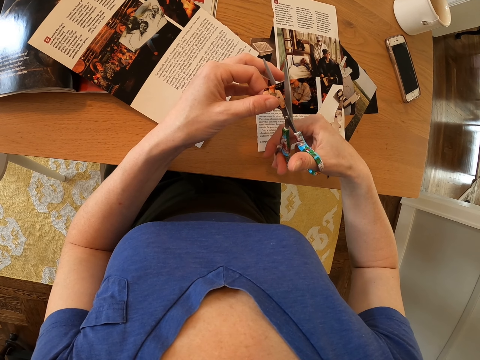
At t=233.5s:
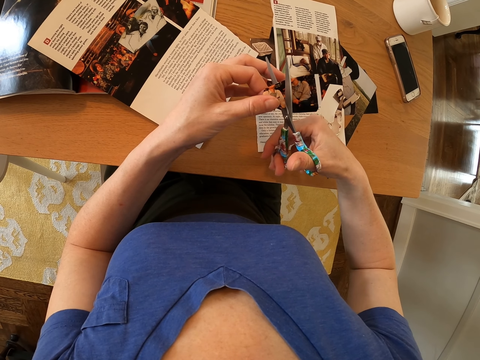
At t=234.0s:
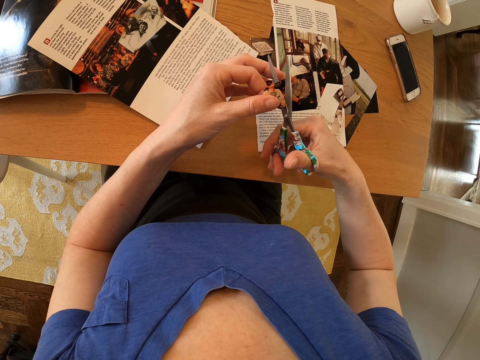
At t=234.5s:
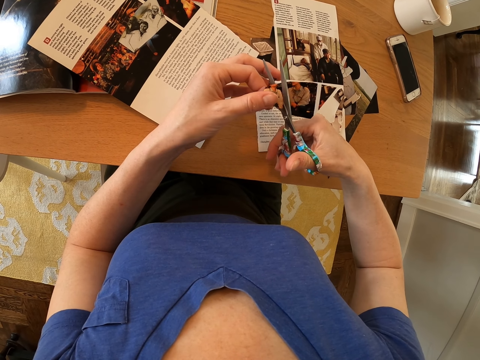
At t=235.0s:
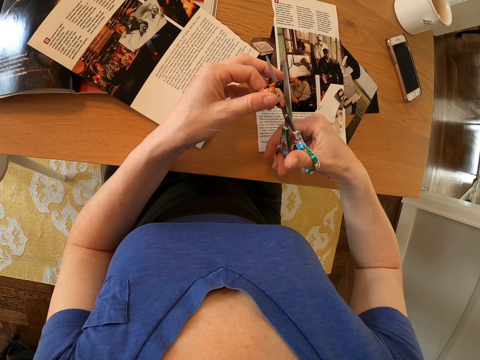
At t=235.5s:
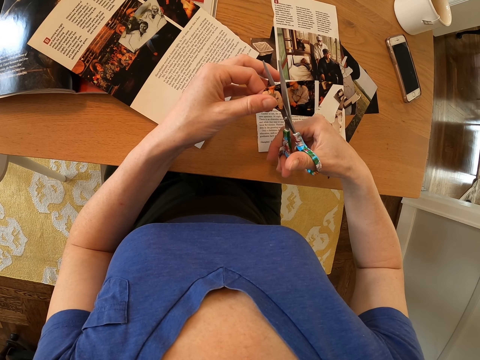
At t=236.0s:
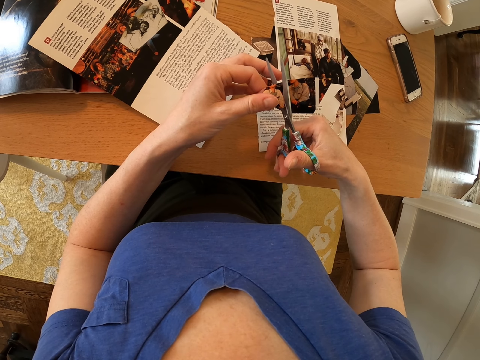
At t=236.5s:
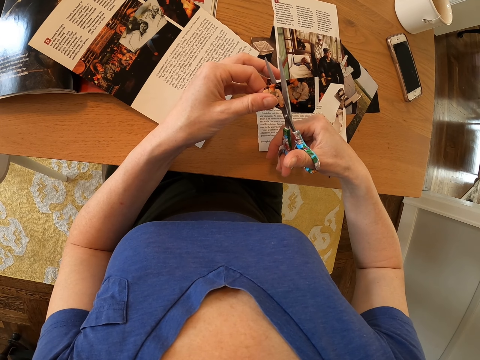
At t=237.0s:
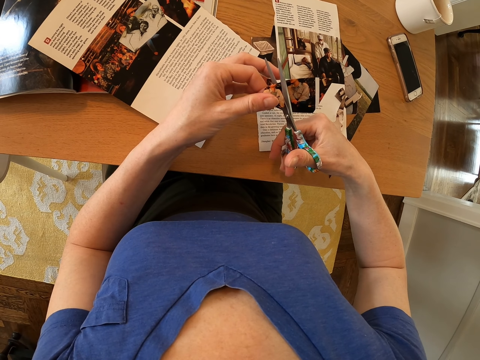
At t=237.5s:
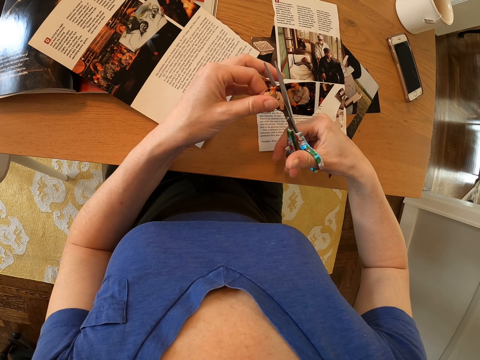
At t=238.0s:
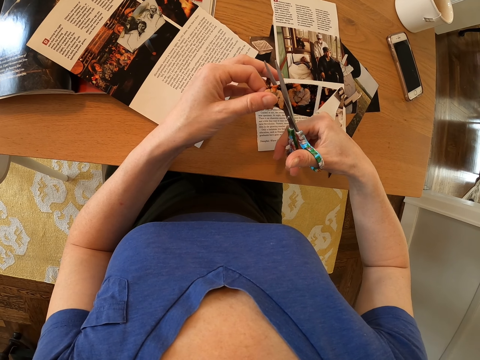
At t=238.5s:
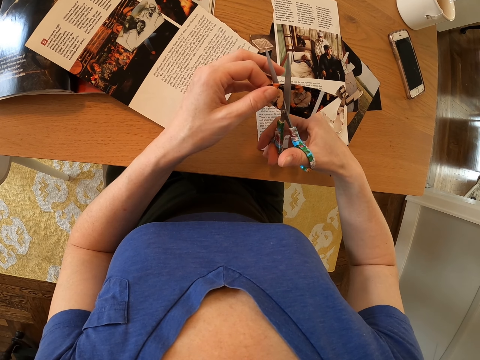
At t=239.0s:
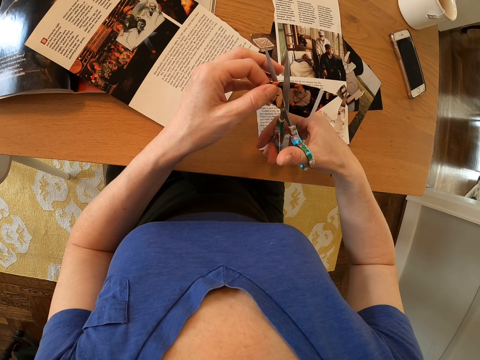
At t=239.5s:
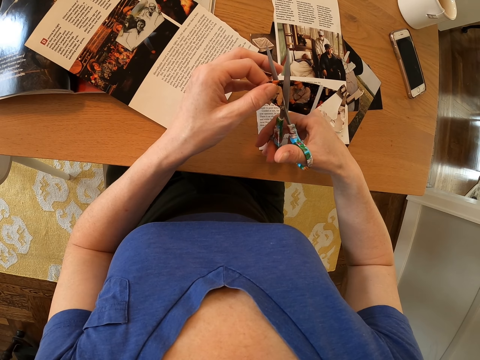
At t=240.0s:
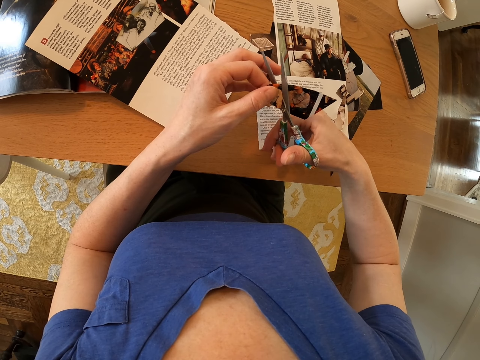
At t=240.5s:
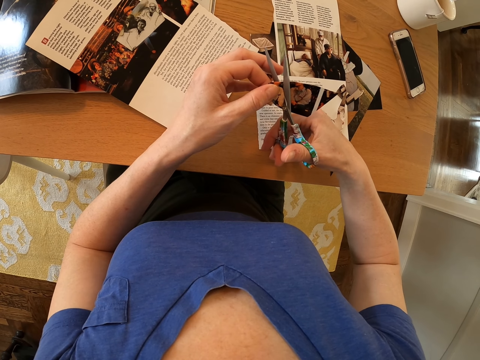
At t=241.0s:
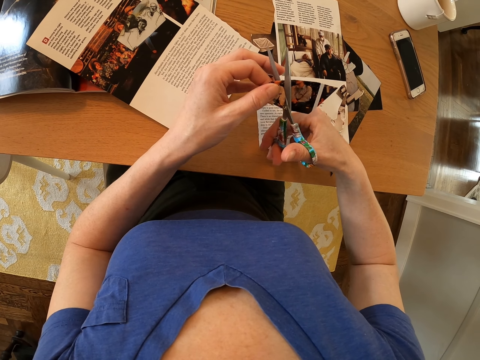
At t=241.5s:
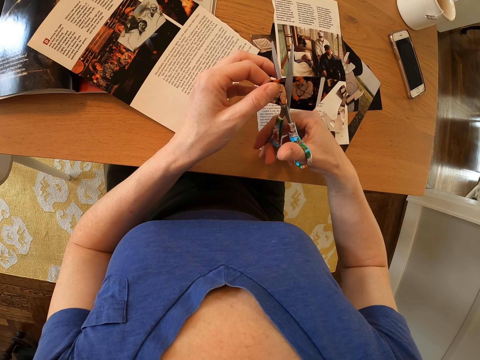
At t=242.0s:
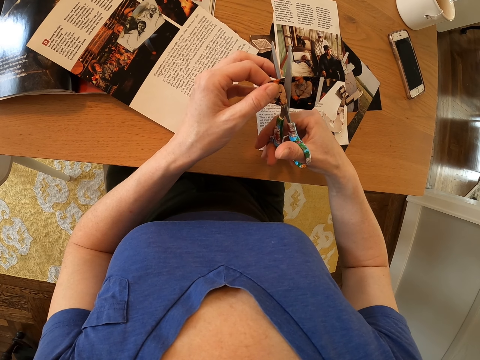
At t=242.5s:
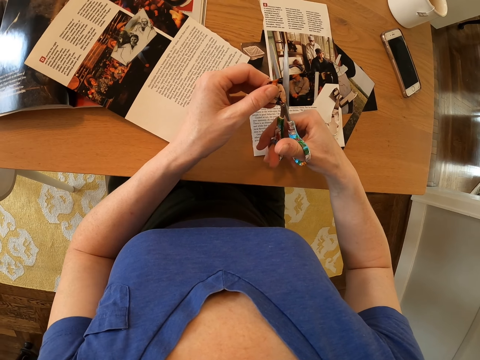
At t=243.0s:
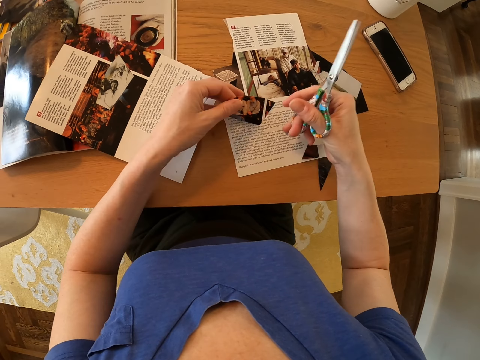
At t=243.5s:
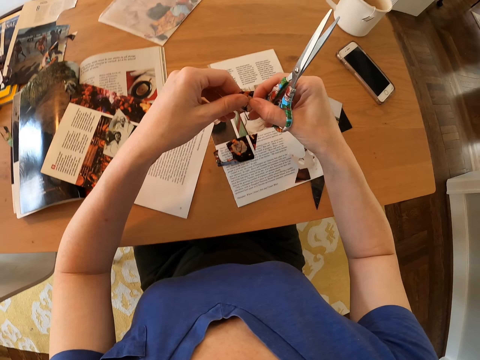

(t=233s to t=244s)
The camera wearer puts a picture on the table.

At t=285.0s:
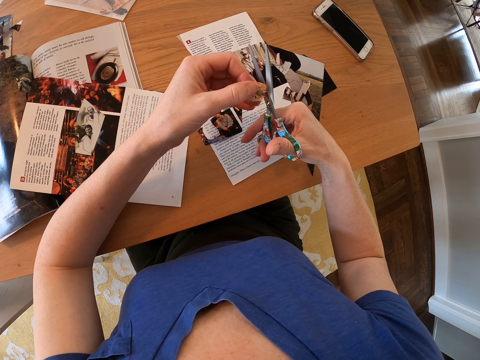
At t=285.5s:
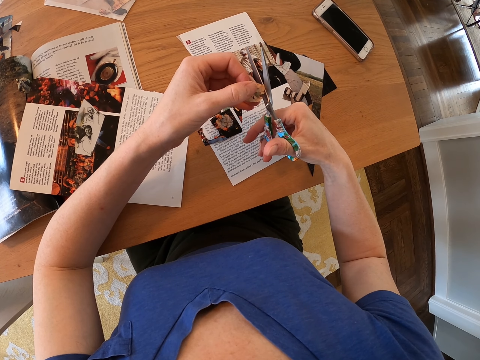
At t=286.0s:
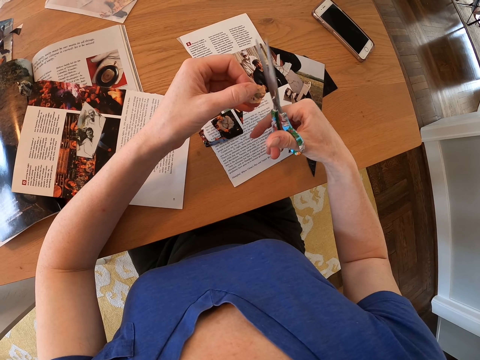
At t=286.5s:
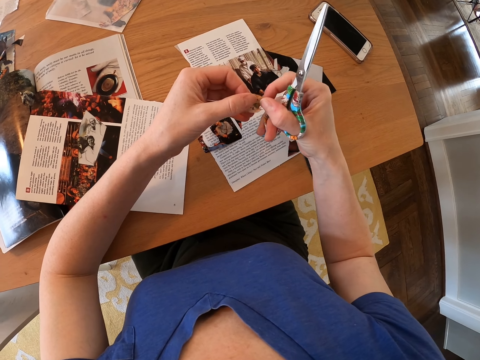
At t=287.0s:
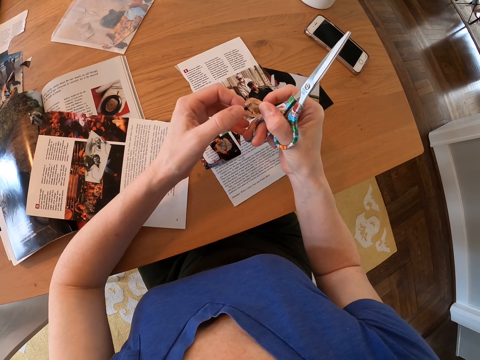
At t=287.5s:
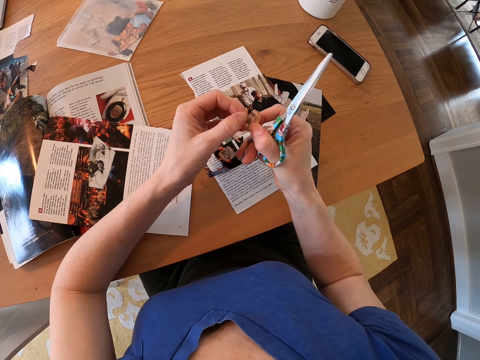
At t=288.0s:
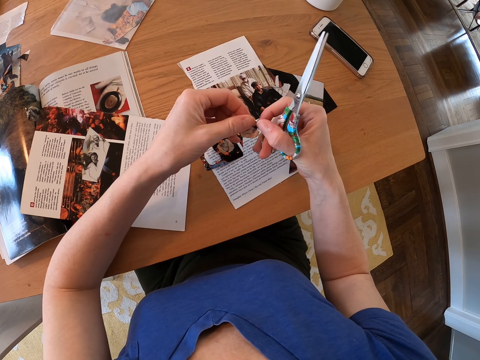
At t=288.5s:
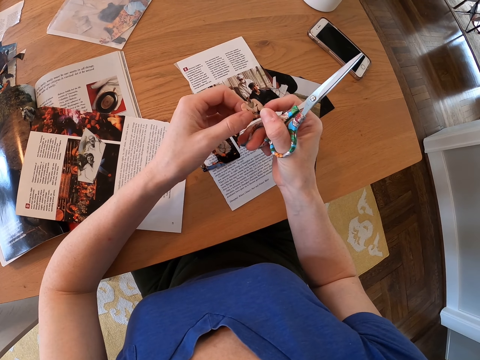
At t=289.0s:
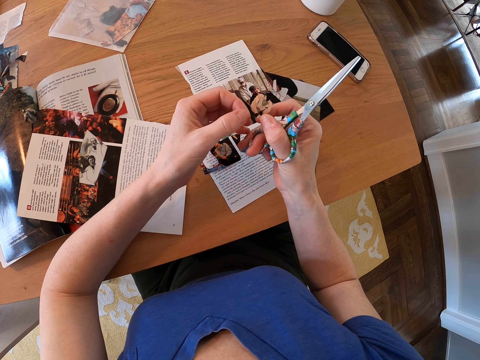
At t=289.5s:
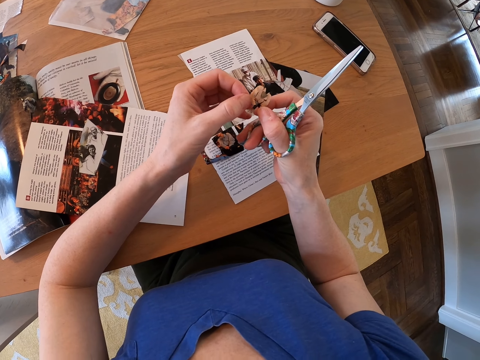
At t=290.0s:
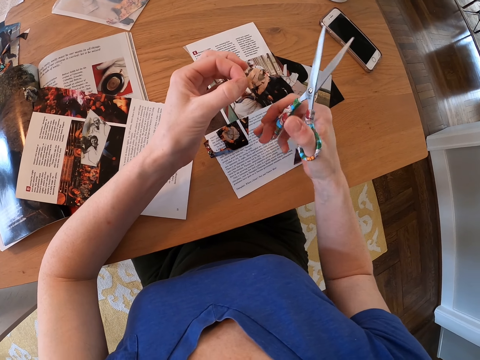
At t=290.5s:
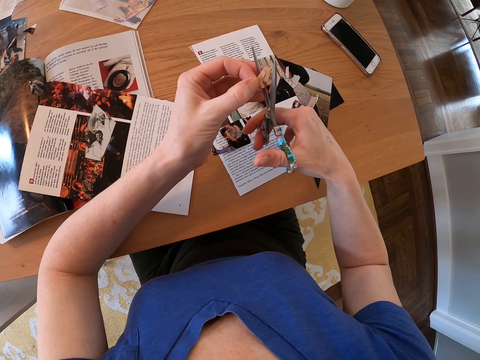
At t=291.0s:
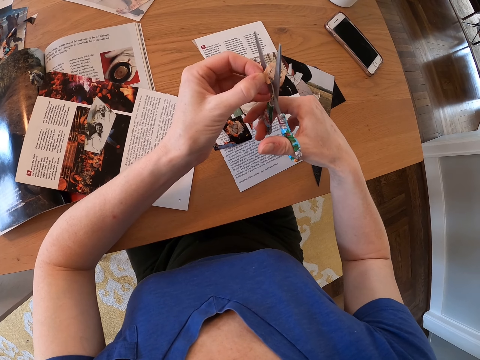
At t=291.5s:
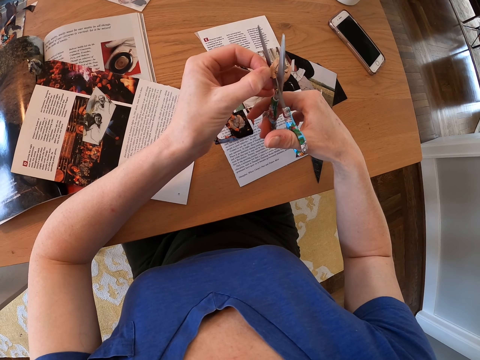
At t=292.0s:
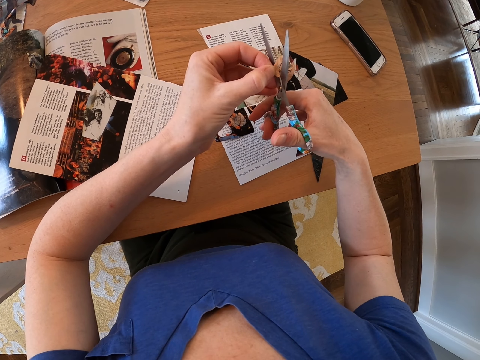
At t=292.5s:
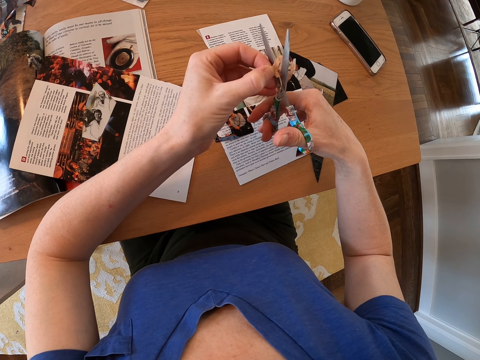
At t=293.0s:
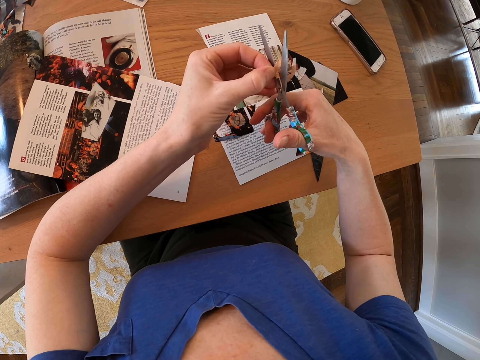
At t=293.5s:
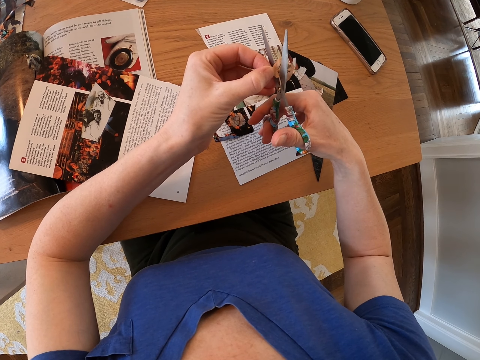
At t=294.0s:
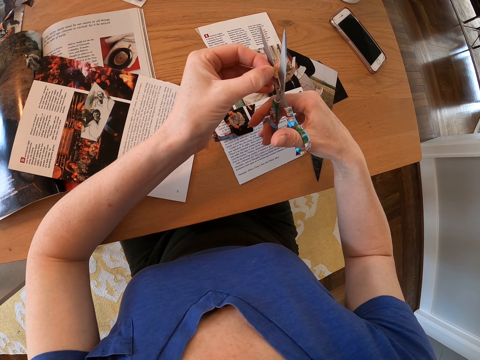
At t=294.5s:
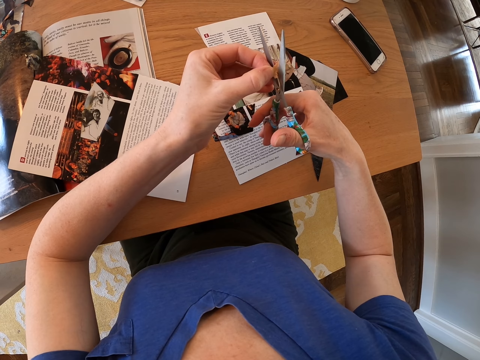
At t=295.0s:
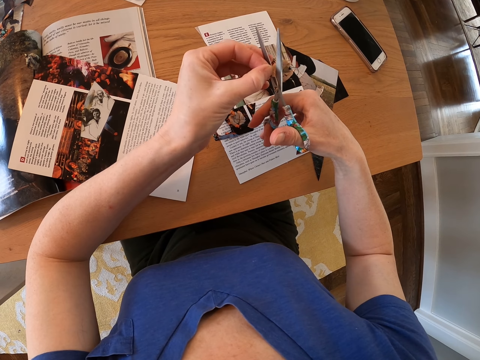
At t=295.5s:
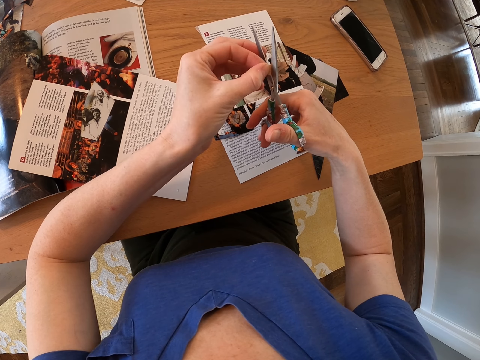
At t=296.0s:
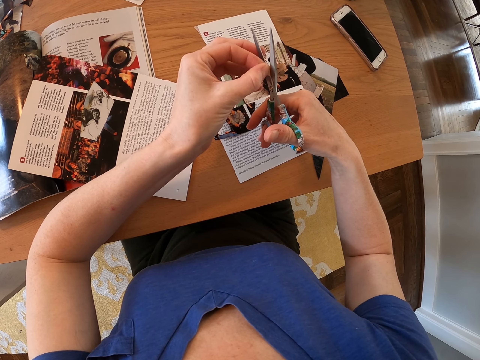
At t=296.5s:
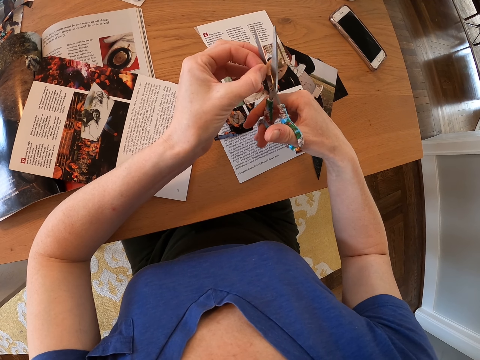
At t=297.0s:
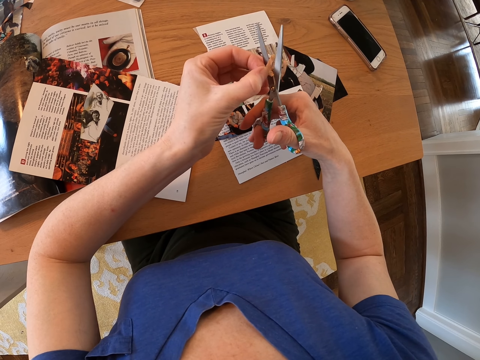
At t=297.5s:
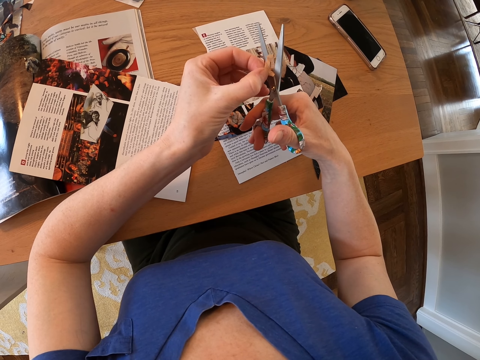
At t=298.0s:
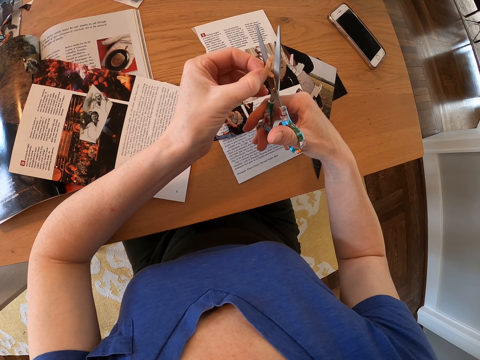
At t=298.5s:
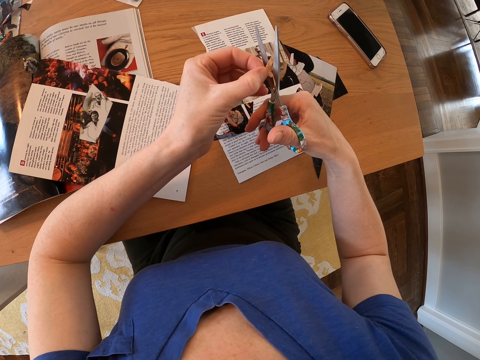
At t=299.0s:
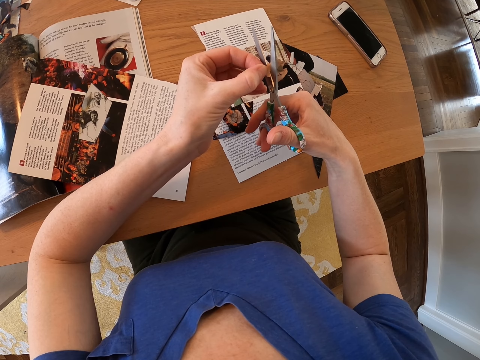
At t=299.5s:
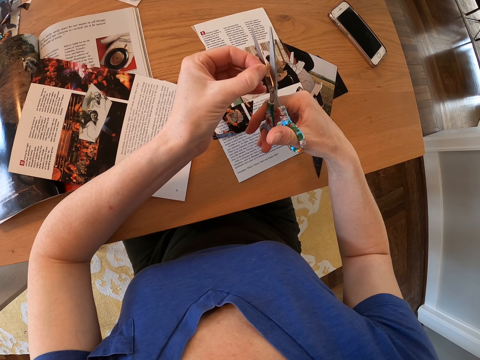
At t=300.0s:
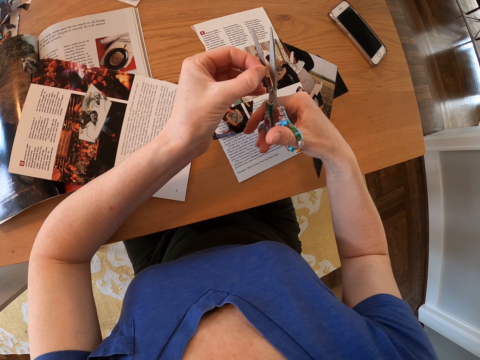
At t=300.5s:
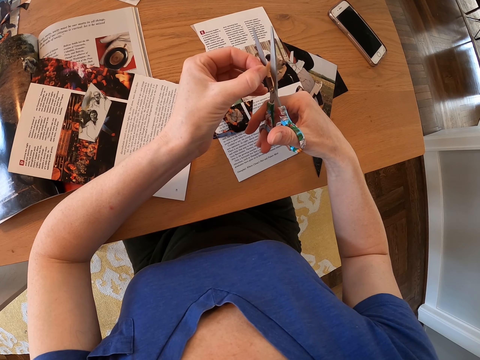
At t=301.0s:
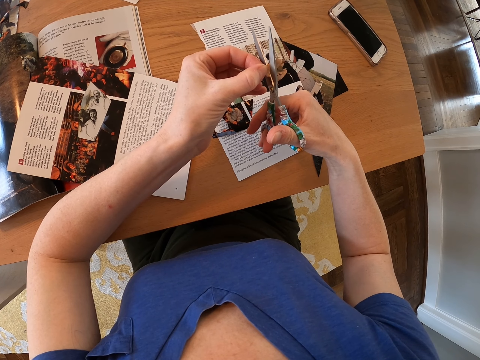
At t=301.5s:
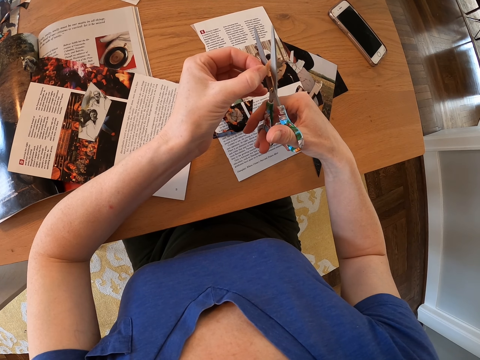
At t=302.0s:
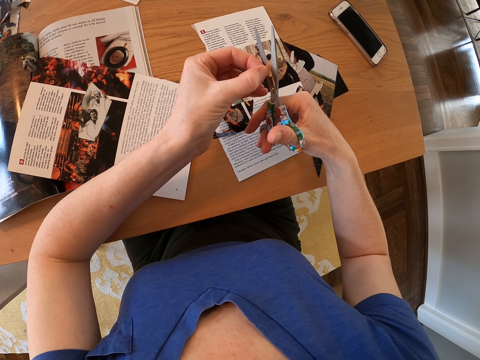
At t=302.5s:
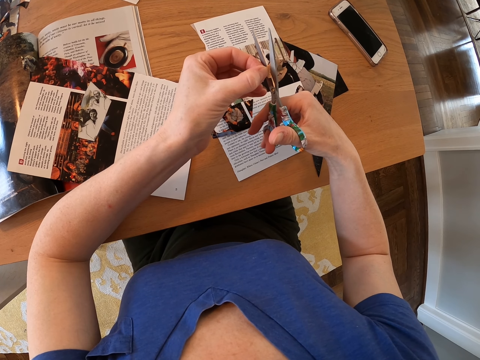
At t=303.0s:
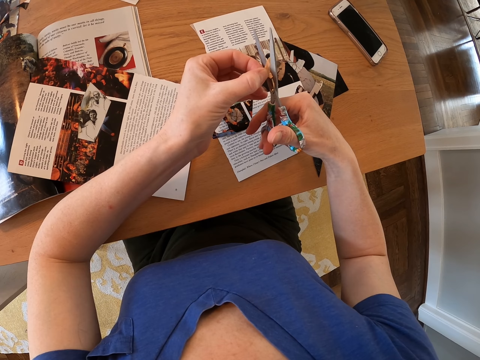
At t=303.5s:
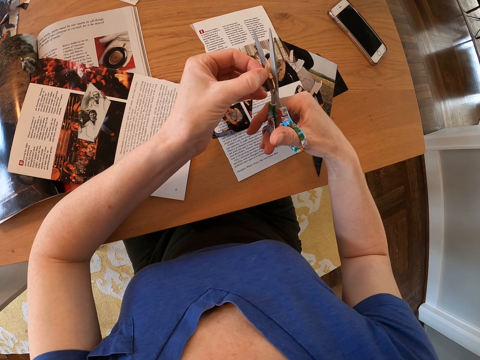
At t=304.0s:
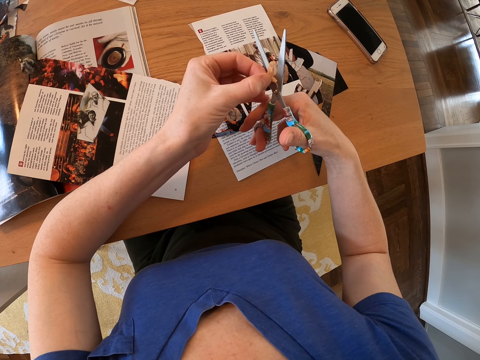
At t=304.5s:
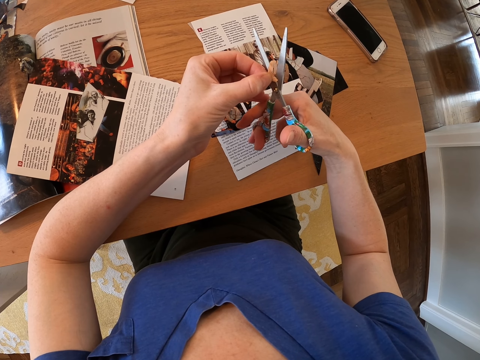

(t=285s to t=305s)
The camera wearer turns the picture on the hands. They trim the picture with a scissor.
